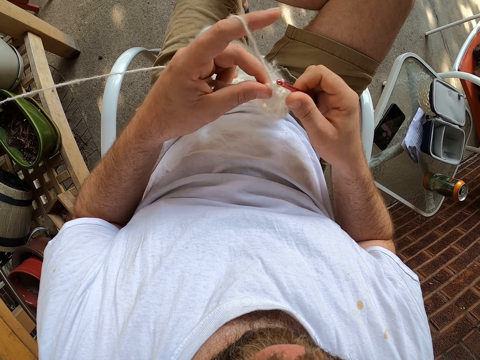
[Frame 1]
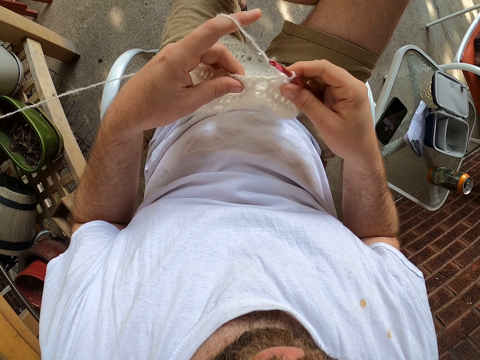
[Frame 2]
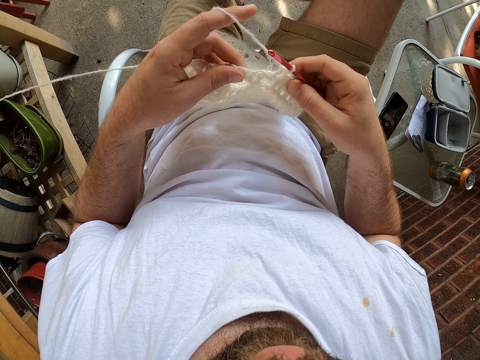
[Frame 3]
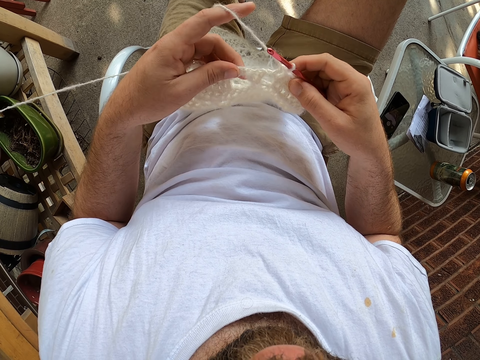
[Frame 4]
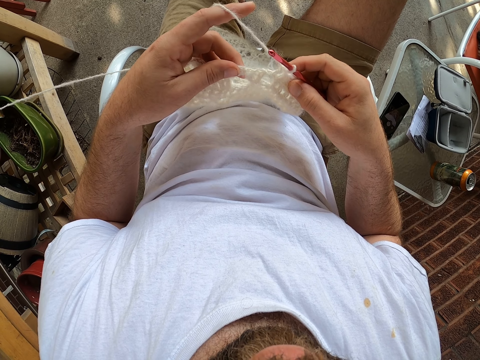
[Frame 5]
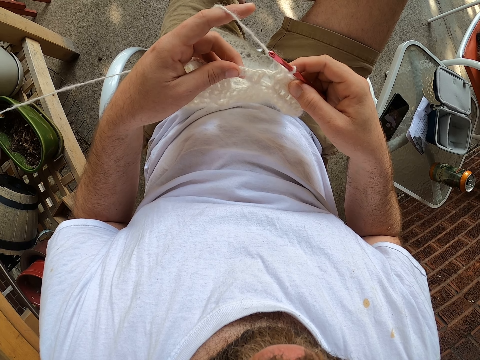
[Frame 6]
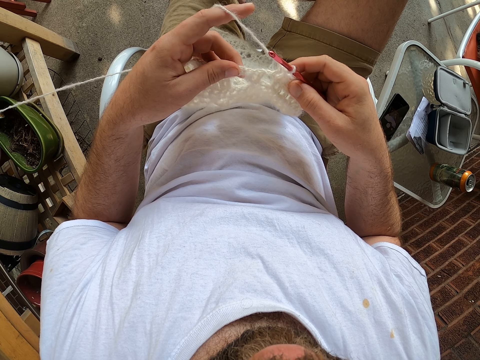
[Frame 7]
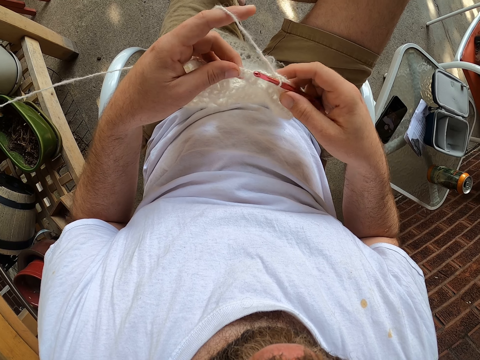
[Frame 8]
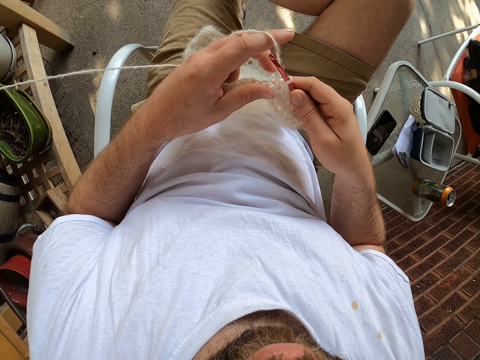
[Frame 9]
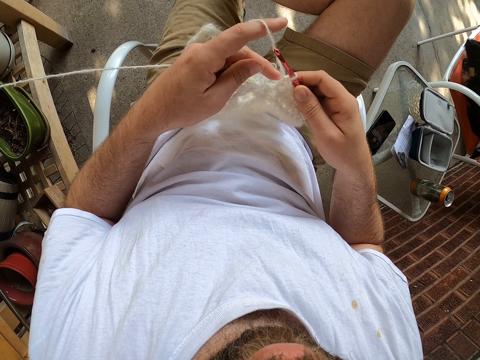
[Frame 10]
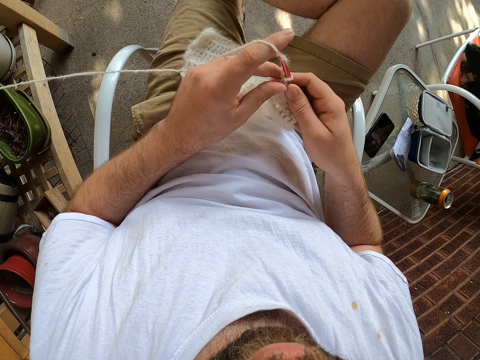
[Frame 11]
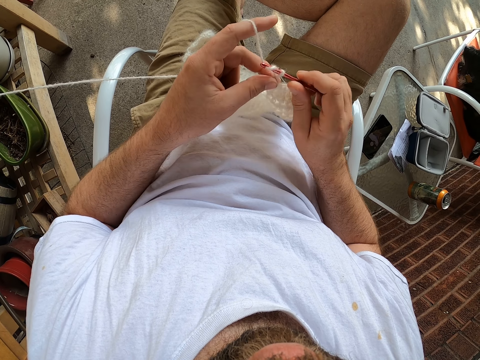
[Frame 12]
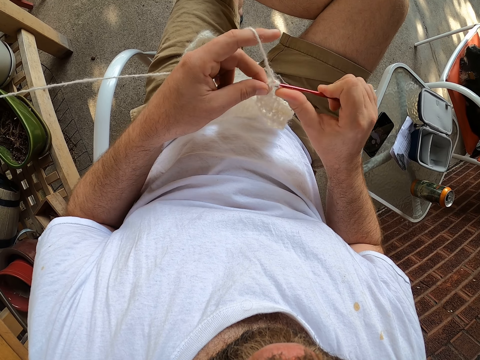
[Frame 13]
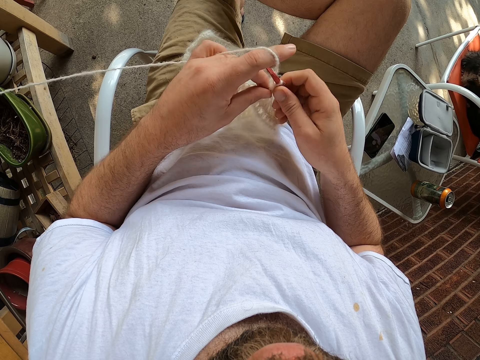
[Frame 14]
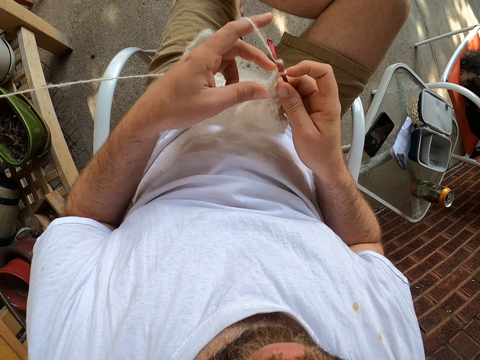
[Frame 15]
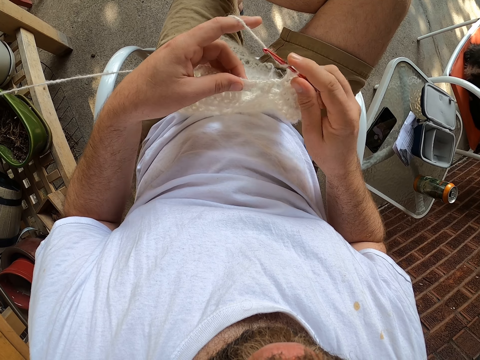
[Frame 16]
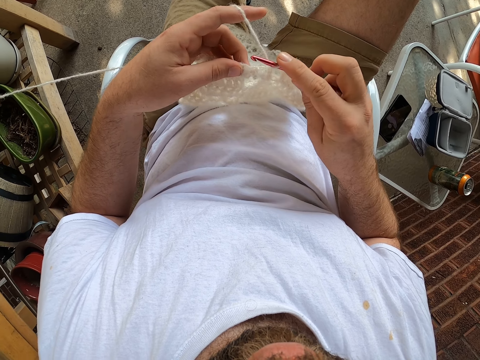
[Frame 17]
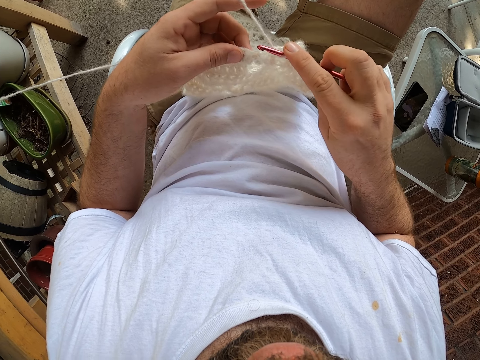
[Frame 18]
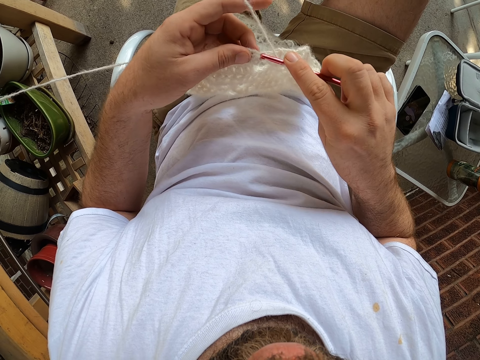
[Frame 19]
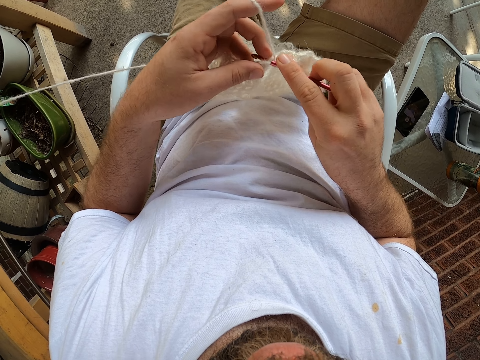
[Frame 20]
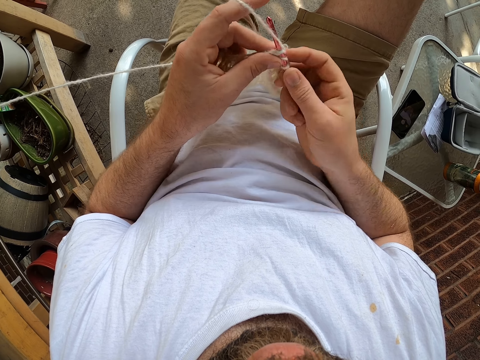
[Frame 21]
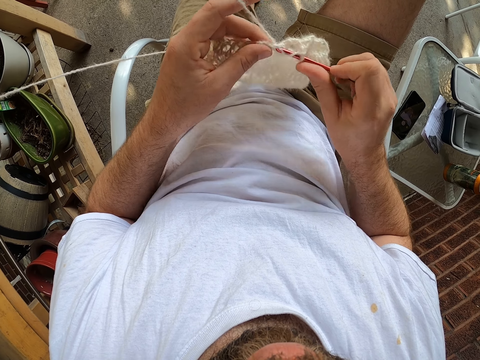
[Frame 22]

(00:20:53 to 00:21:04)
The camera wearer checks the fabric. They knit the fabric.

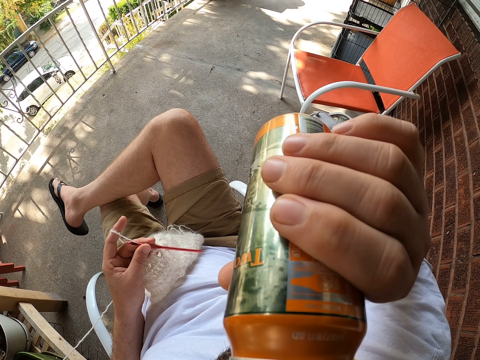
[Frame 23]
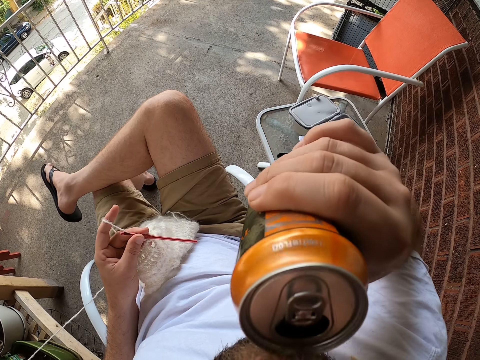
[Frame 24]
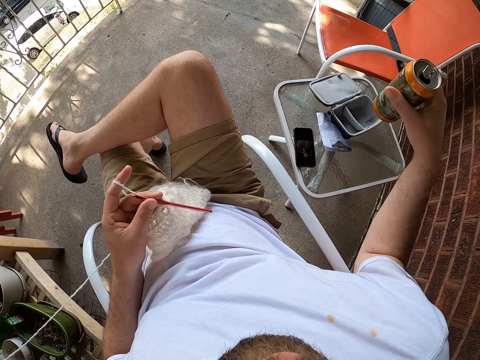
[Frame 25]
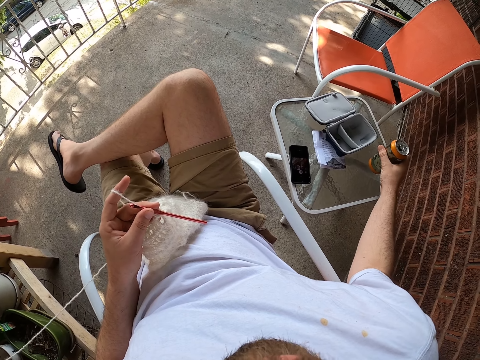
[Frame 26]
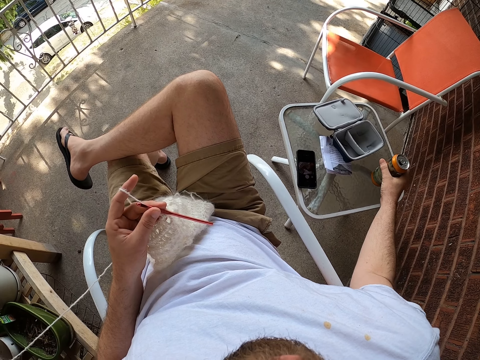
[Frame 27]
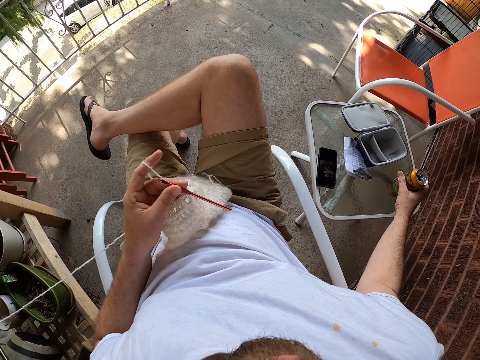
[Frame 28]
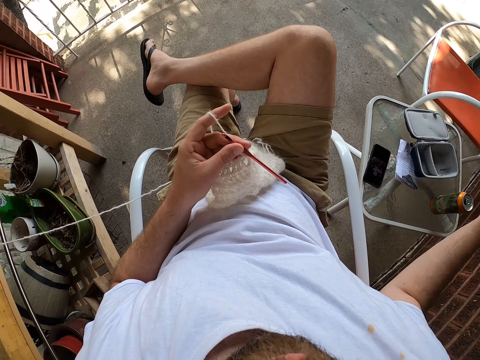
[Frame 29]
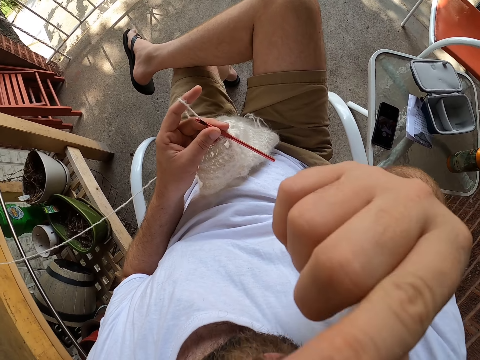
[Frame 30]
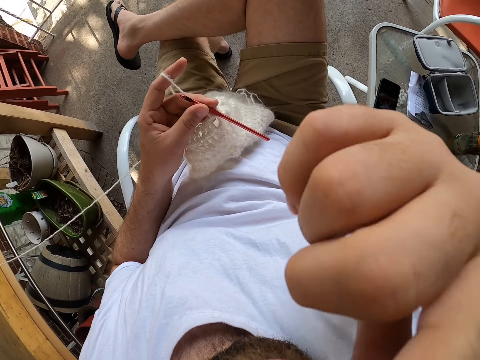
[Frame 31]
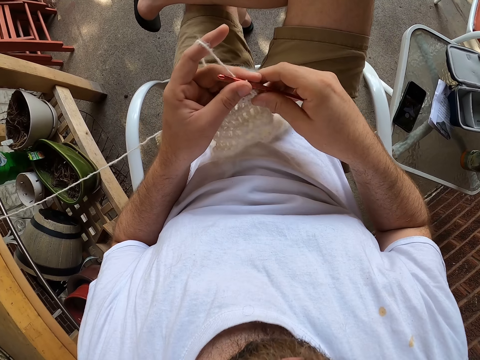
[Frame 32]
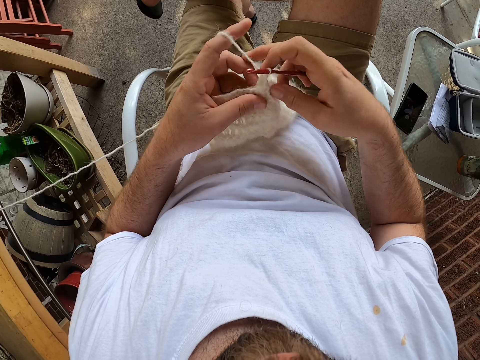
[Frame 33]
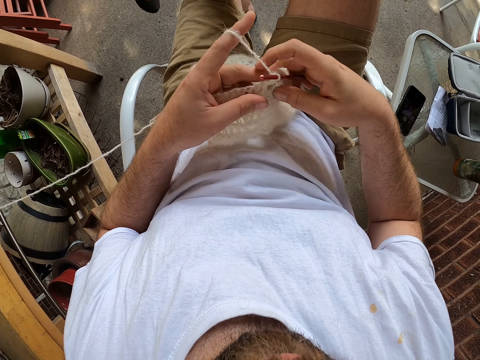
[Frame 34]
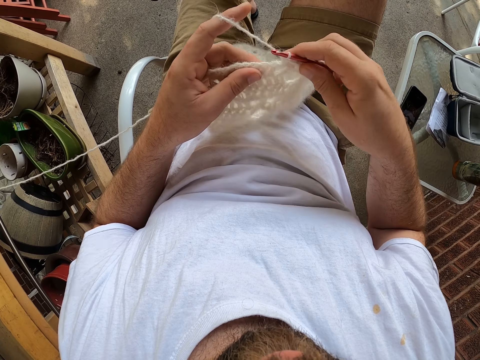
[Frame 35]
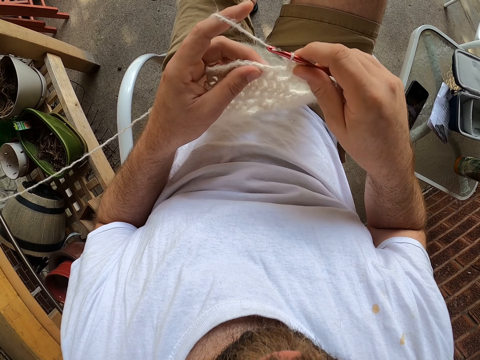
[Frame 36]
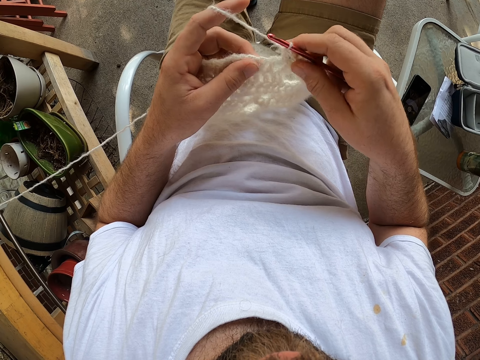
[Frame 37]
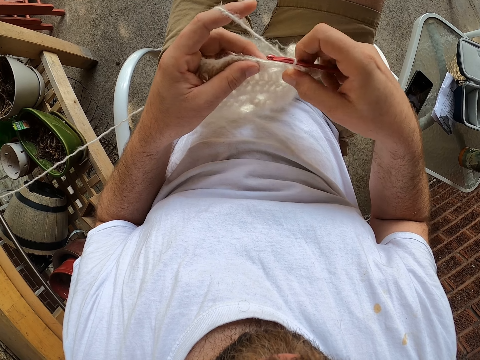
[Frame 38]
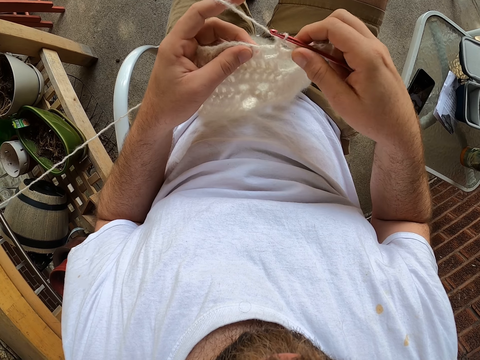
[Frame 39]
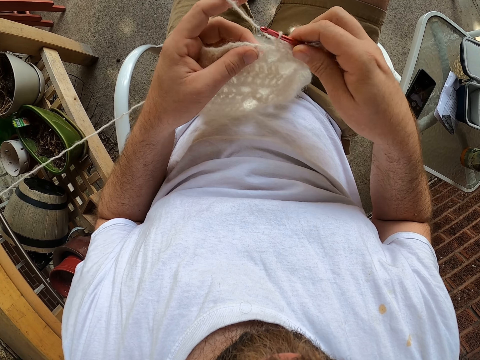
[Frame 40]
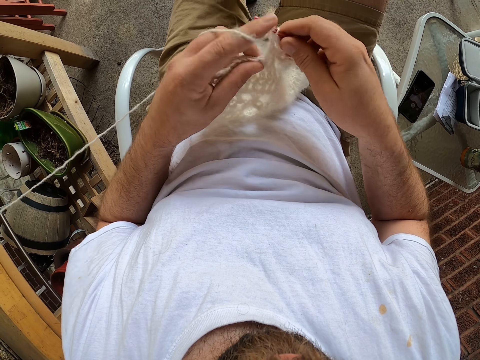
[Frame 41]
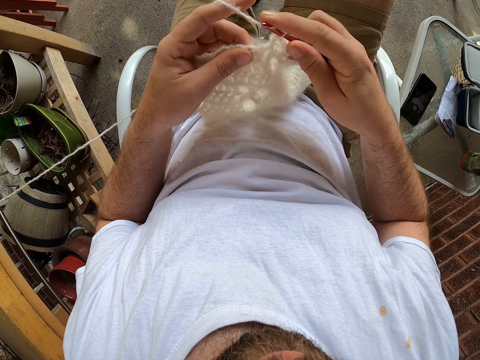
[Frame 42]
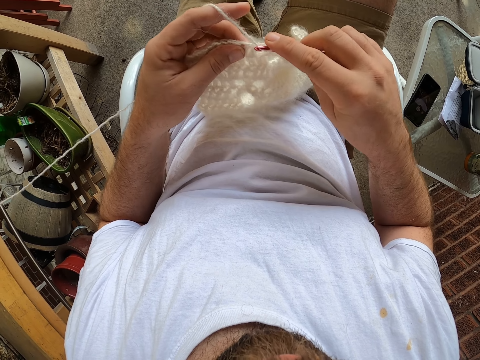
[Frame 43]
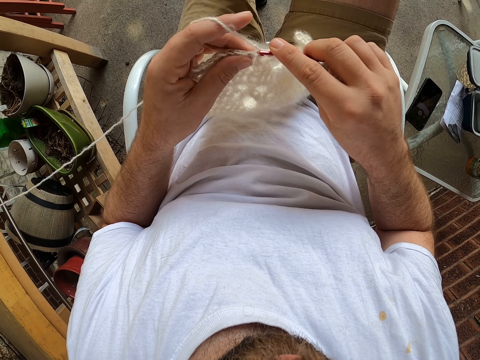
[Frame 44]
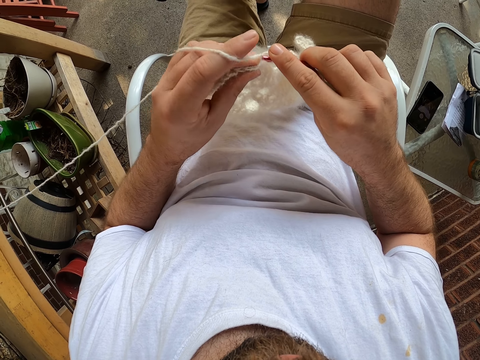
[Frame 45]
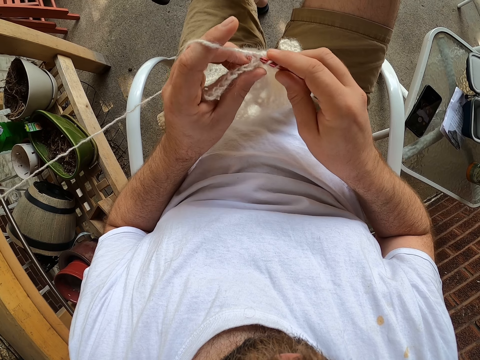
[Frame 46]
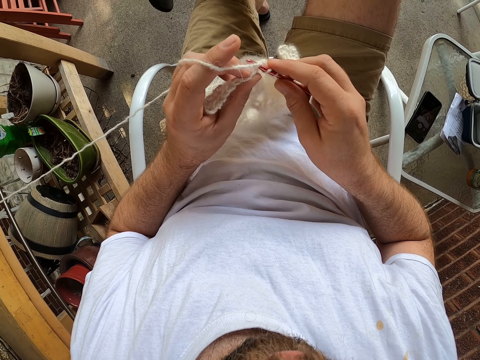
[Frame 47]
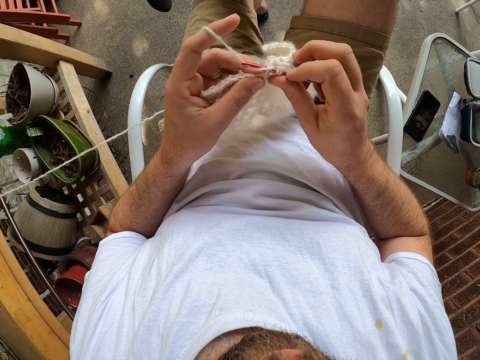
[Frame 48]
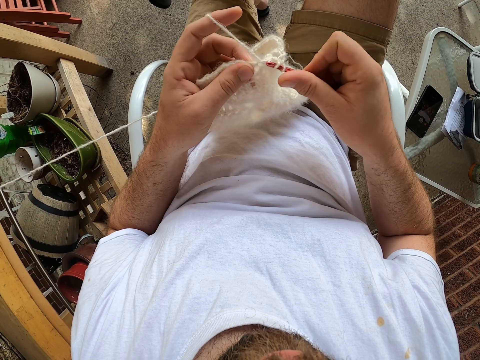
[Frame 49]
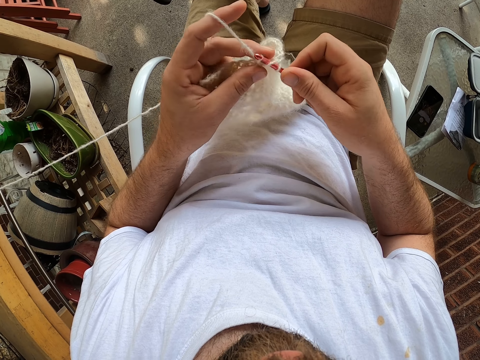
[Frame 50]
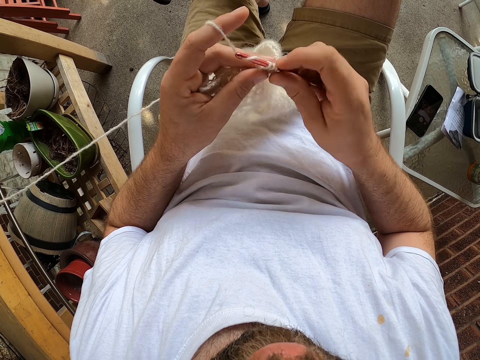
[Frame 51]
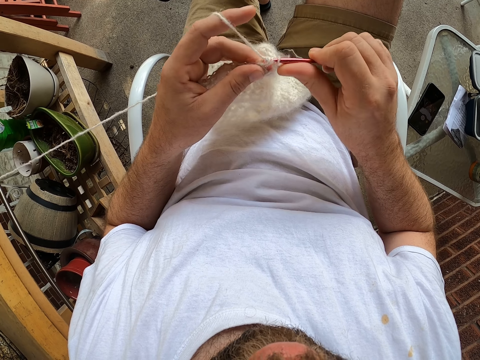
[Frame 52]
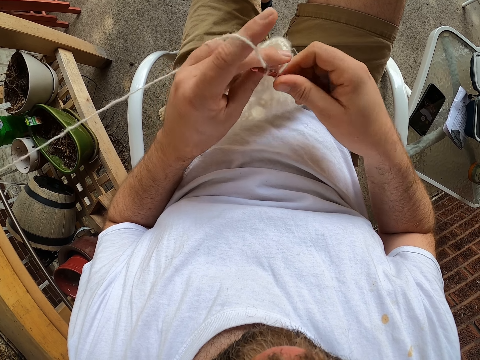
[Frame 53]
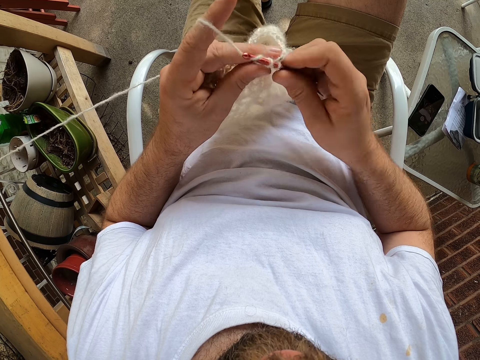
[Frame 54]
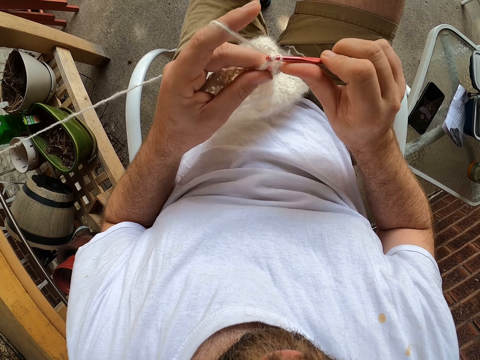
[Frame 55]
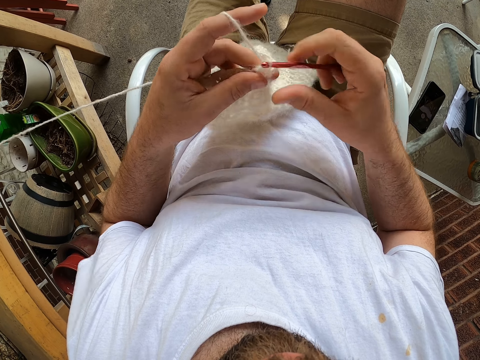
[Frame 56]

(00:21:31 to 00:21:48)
The camera wearer places a drink on a table. He drops the can on the table. He touches his face with his right hand. He knits the yarn with the knitting needle with both hands. He checks the fabric. He knits the fabric.
